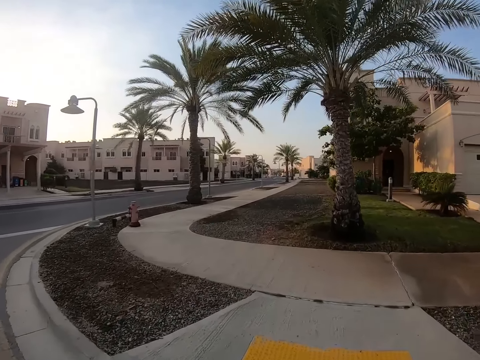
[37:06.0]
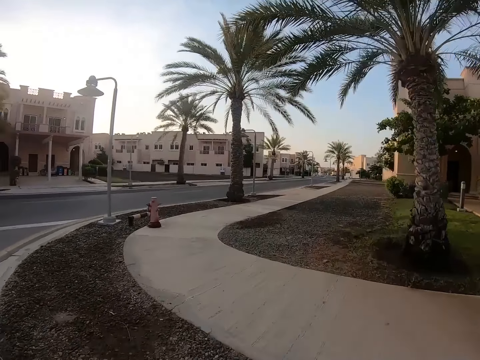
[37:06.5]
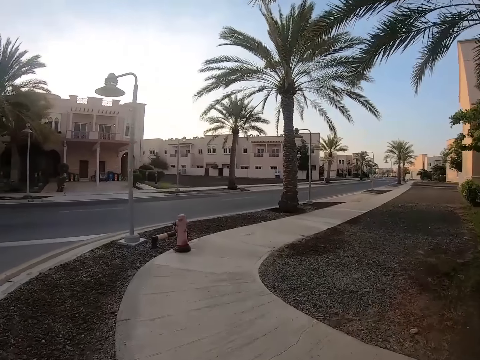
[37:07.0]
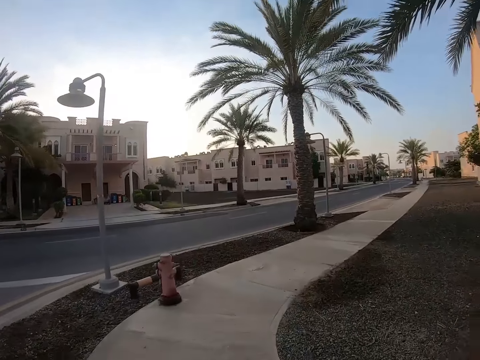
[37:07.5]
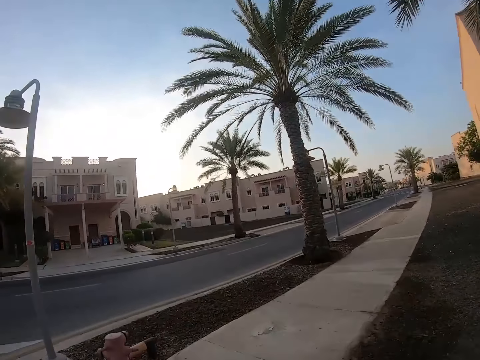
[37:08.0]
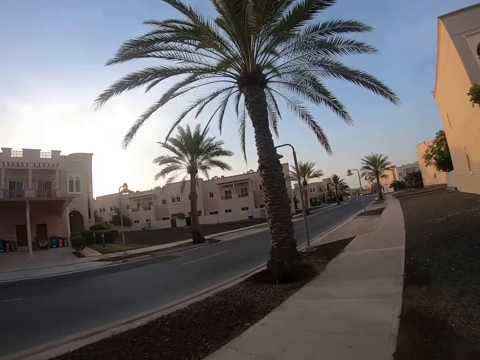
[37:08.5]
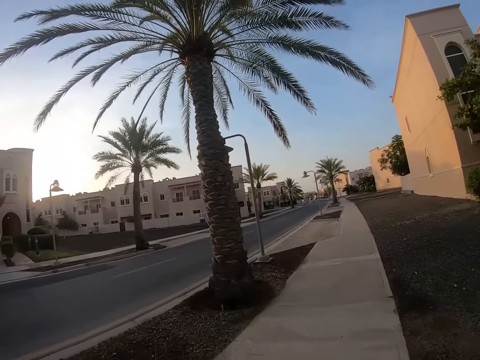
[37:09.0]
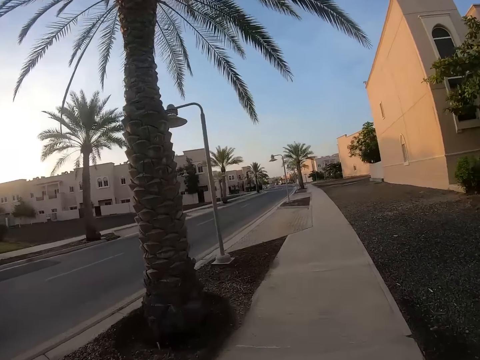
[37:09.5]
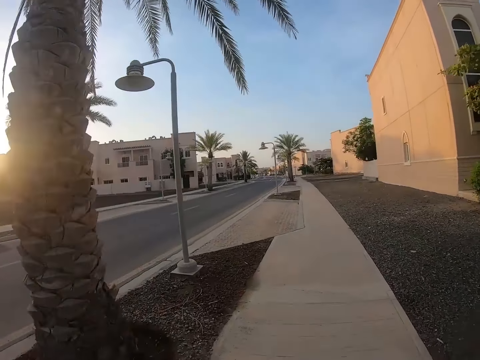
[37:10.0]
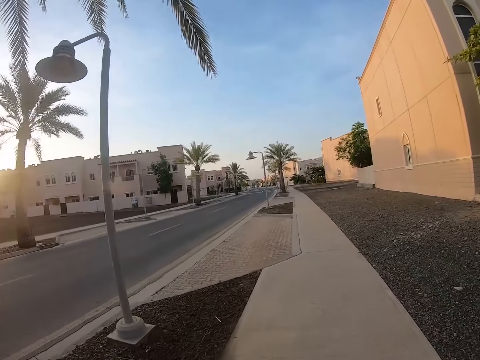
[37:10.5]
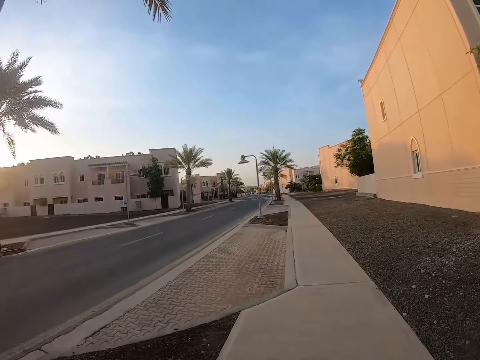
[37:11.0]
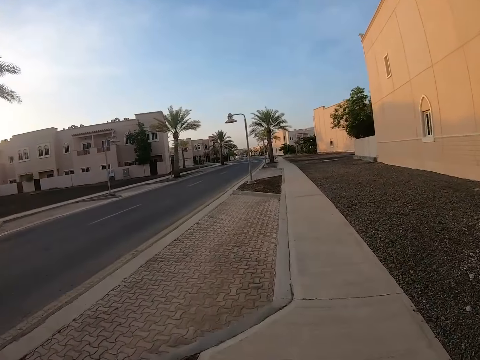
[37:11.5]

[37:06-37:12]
The camera wearer runs on a pedestrian road.

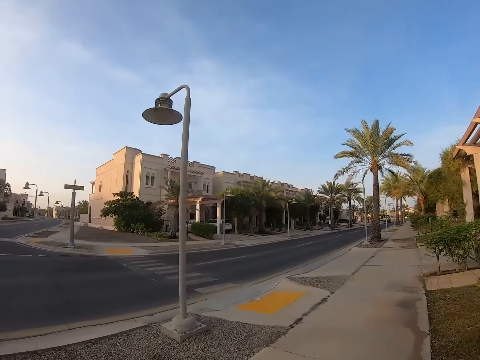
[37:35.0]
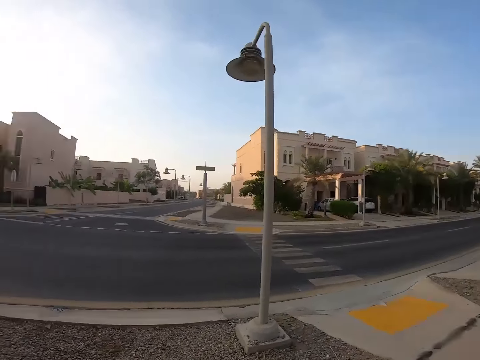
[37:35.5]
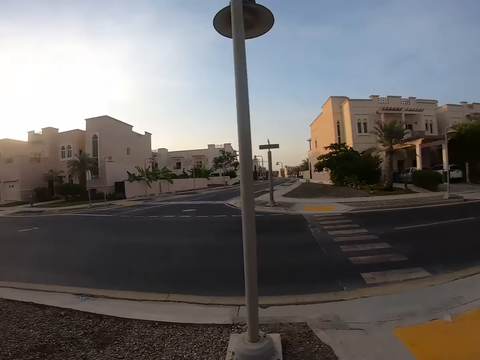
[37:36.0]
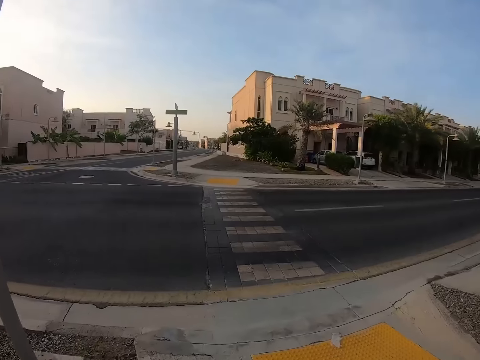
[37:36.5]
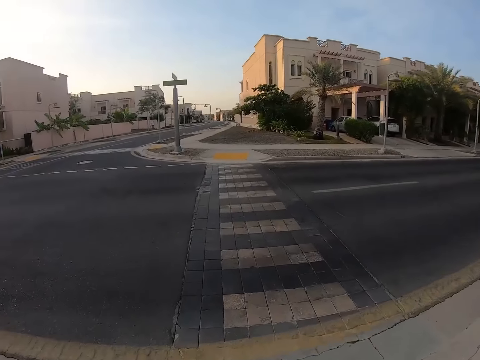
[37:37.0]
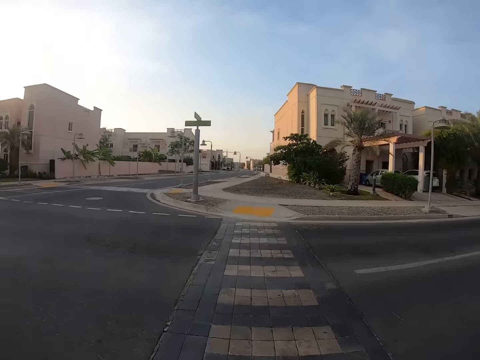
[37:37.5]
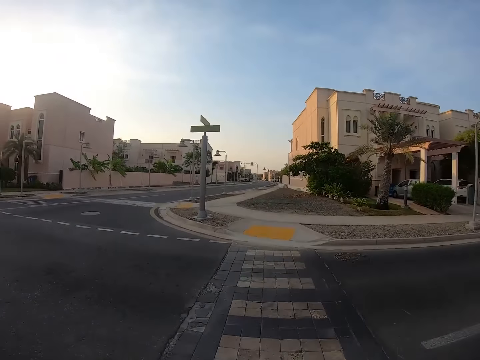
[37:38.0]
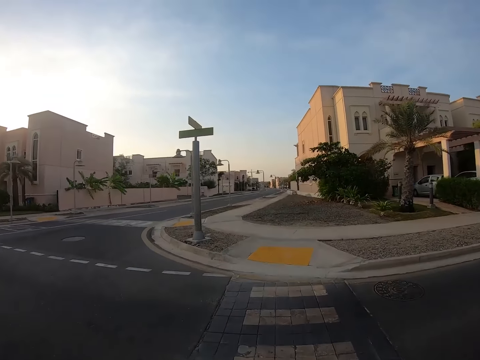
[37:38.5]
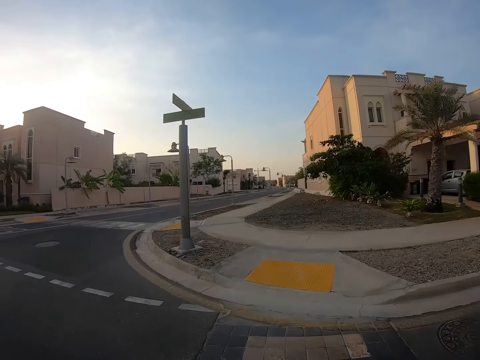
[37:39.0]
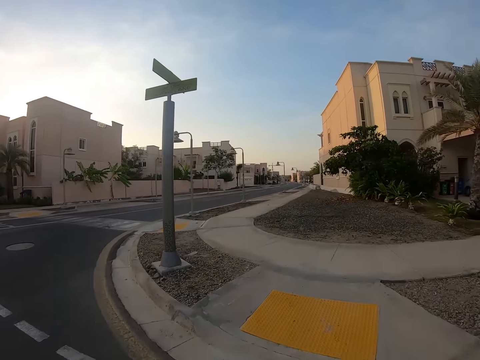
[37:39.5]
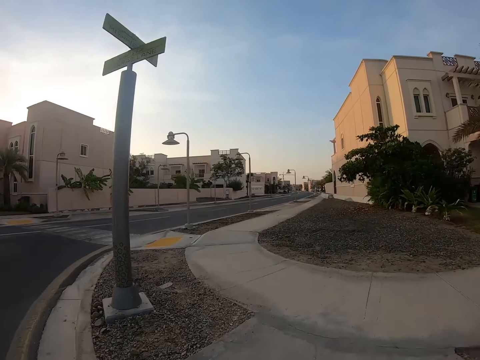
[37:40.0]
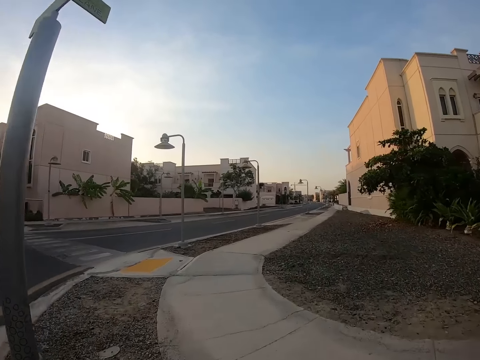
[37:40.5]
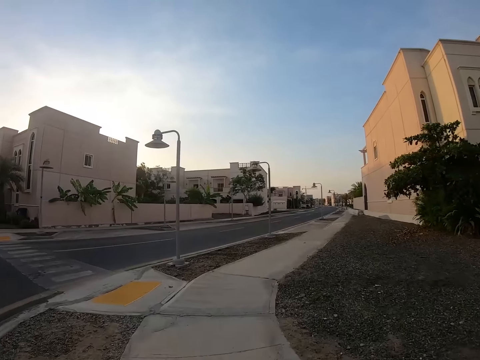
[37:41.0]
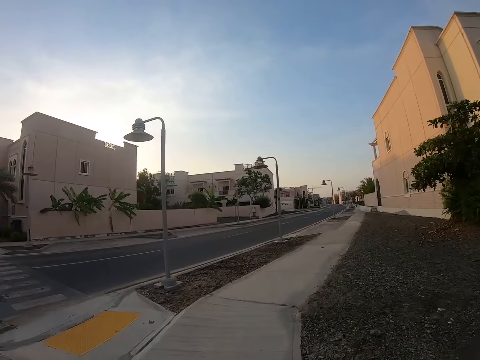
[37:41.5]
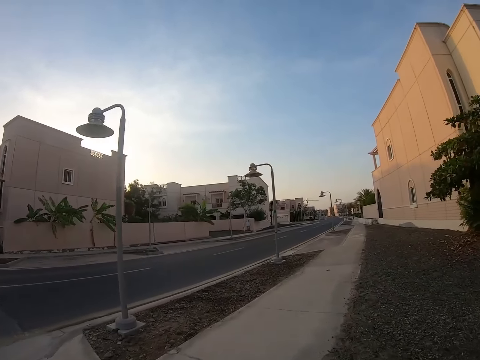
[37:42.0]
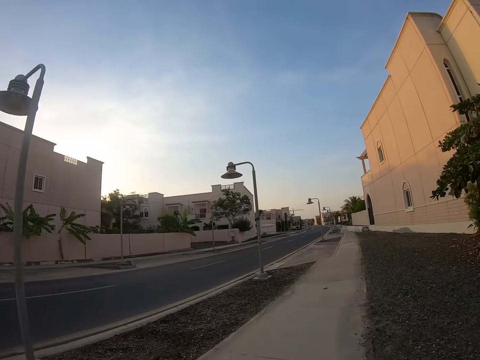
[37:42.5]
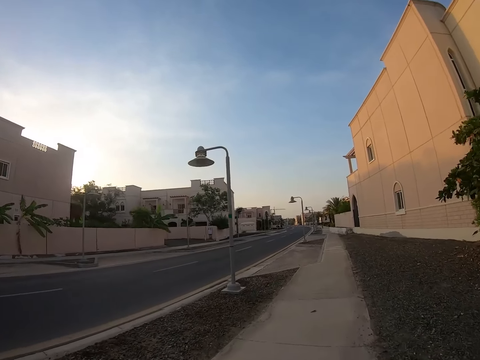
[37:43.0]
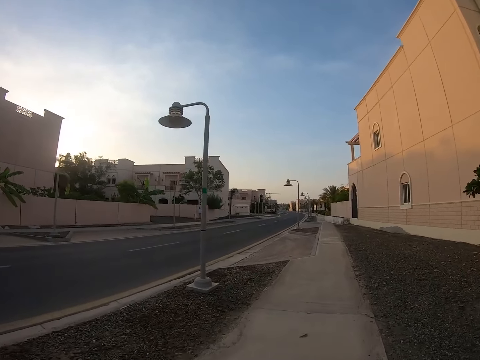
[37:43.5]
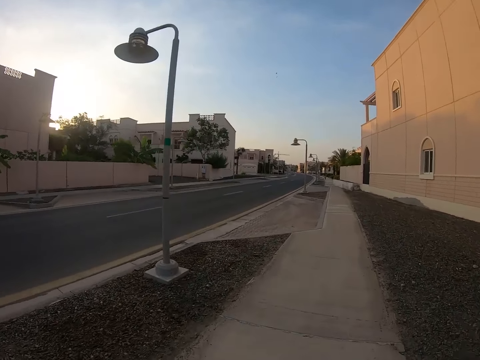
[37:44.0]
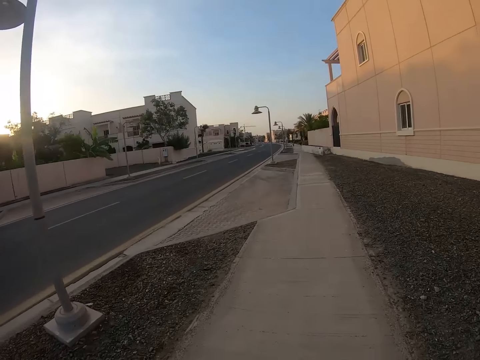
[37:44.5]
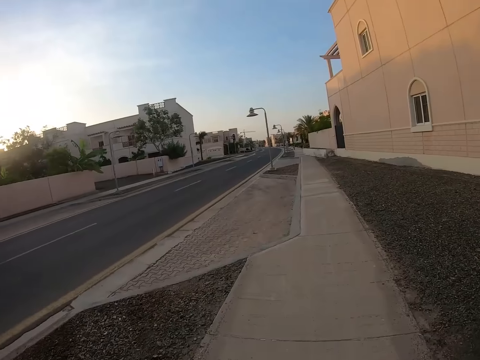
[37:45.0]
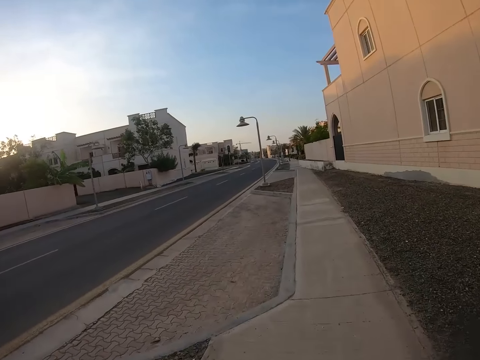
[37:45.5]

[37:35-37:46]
The camera wearer crosses the tarmac road. They run on a pedestrian road.

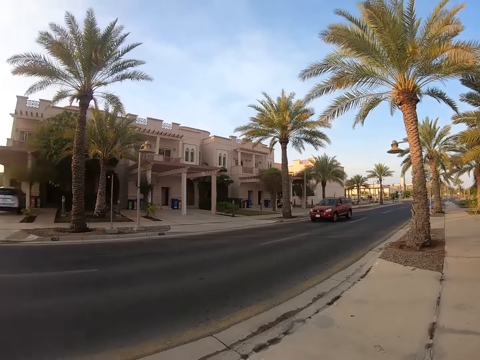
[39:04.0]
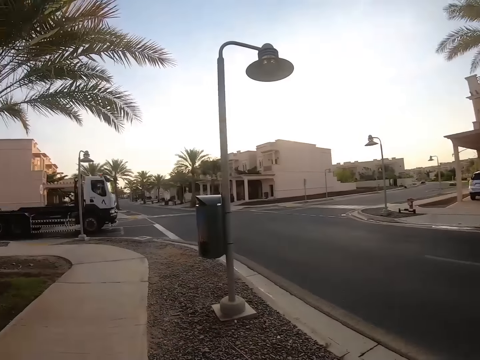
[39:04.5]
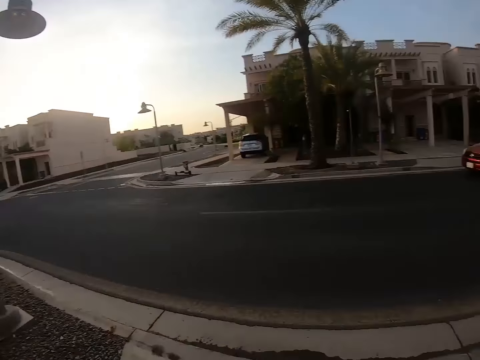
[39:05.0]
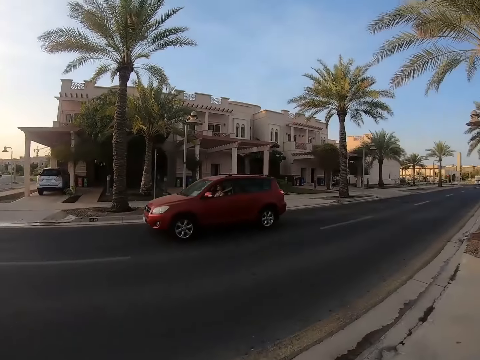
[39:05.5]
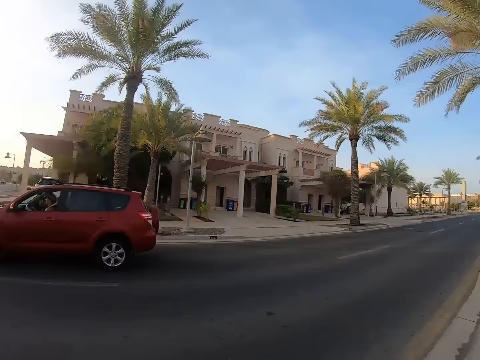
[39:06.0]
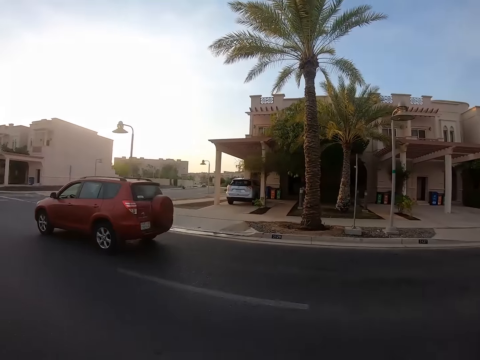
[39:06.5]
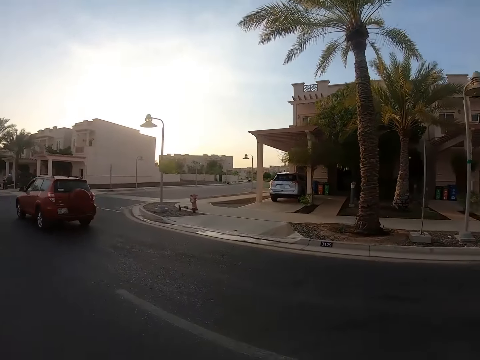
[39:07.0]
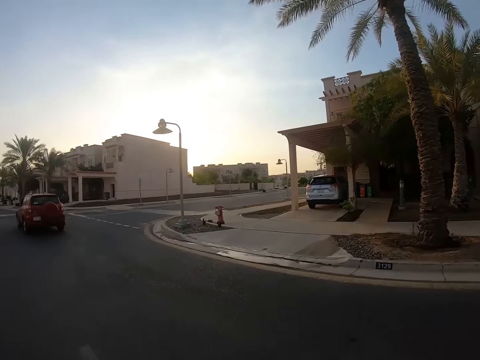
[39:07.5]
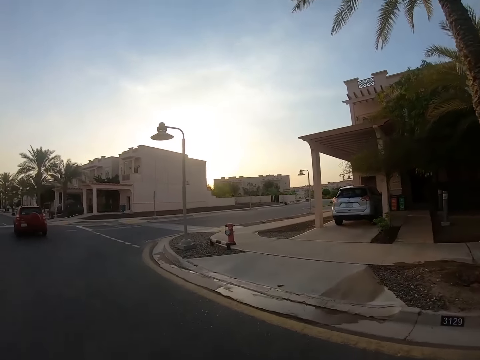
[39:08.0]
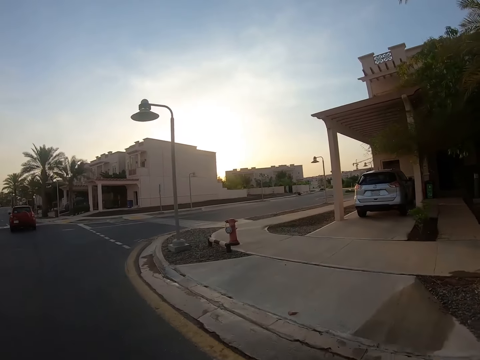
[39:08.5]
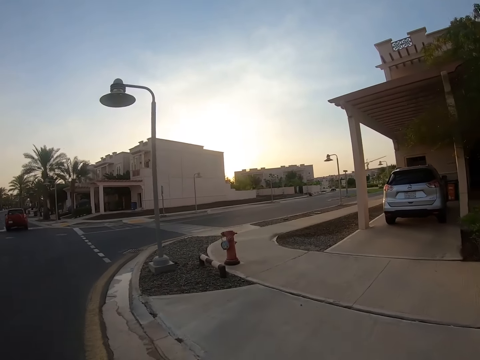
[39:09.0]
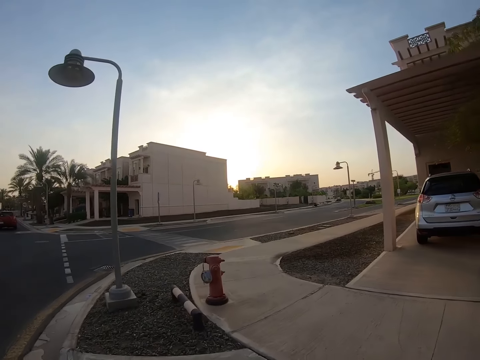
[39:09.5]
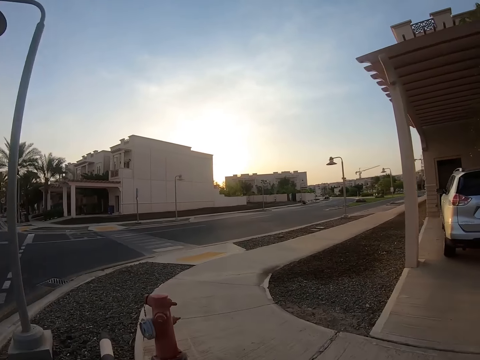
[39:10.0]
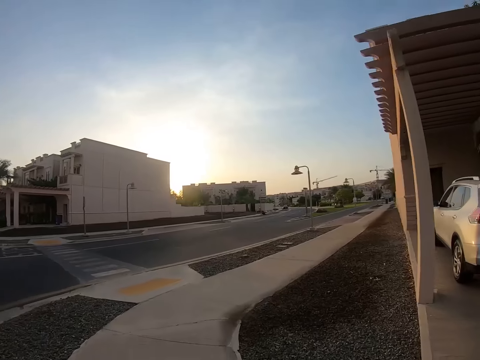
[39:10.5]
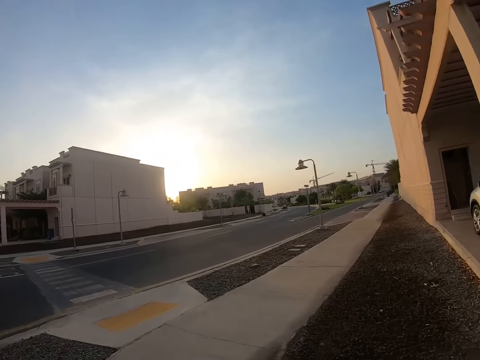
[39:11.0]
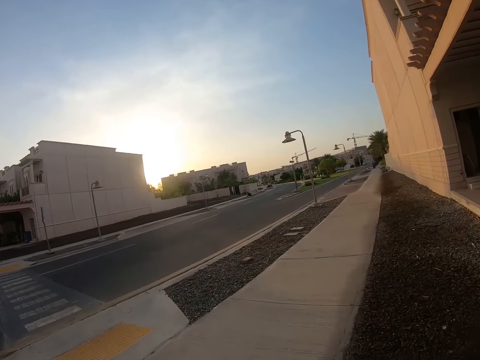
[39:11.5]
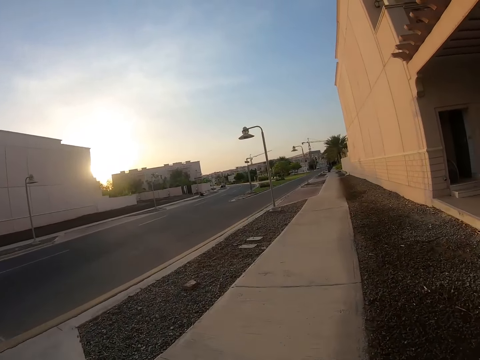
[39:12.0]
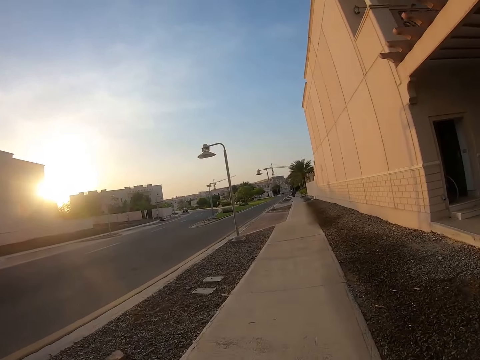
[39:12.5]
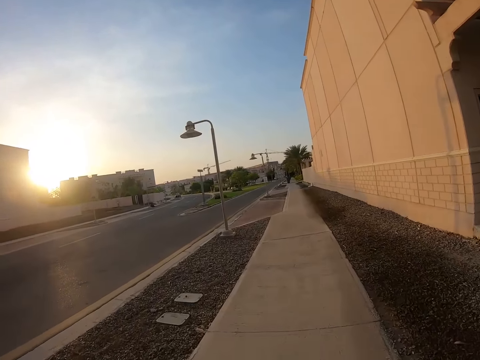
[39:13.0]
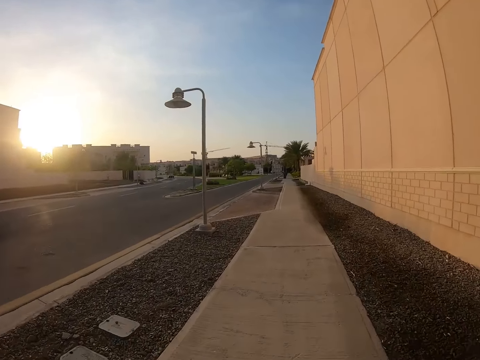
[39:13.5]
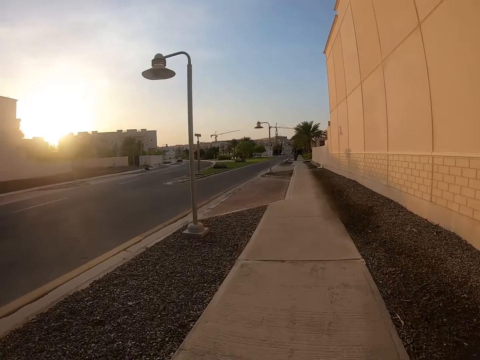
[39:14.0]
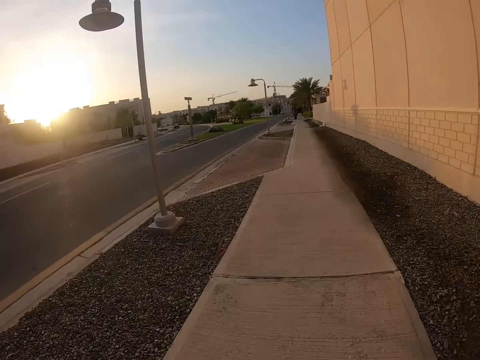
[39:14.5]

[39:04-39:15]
The camera wearer stands on the pavement. They look around. They cross the tarmac road. They jog on the pavement.
